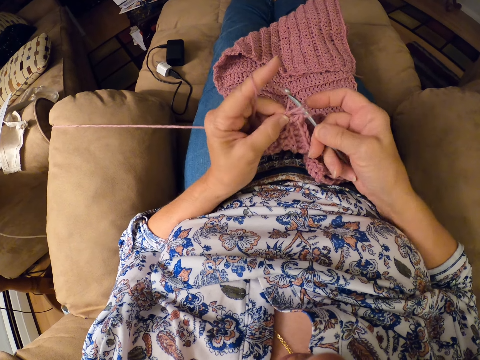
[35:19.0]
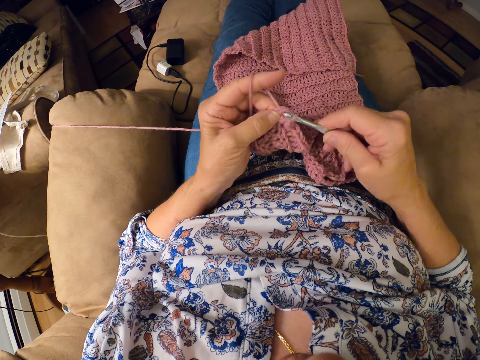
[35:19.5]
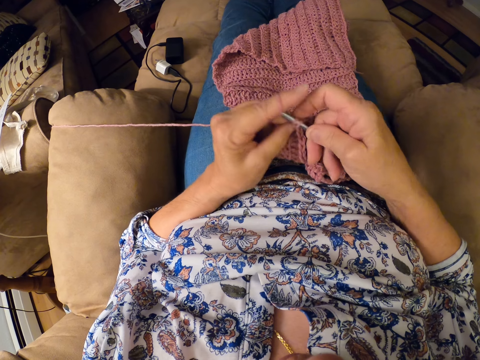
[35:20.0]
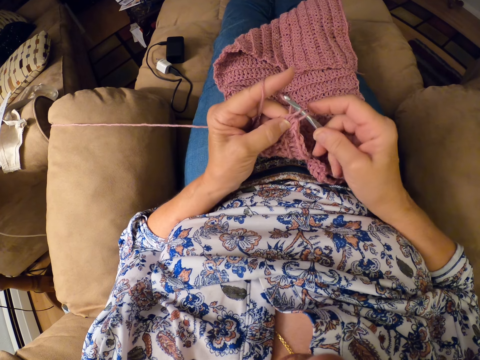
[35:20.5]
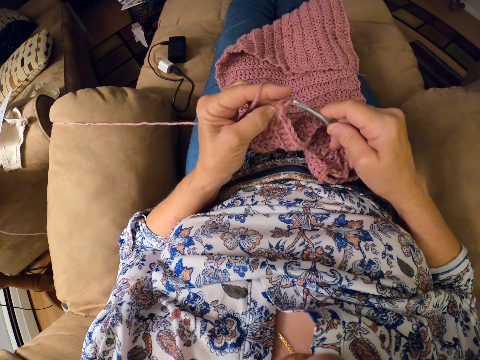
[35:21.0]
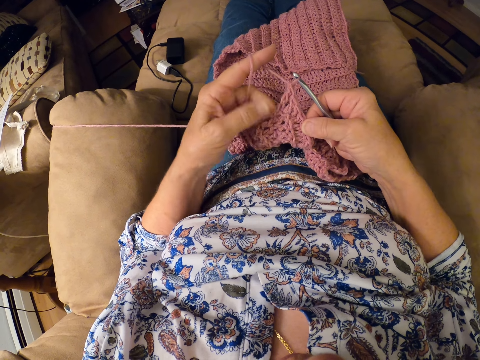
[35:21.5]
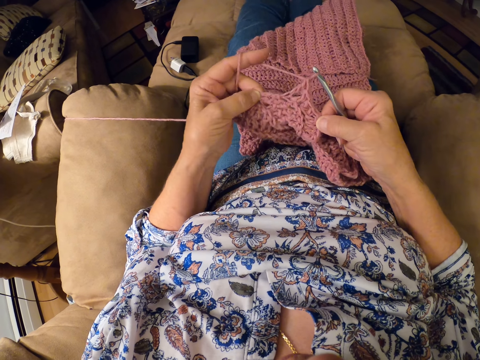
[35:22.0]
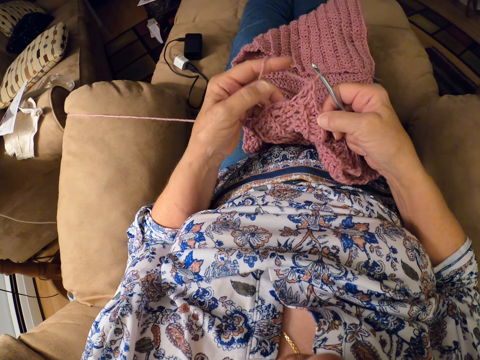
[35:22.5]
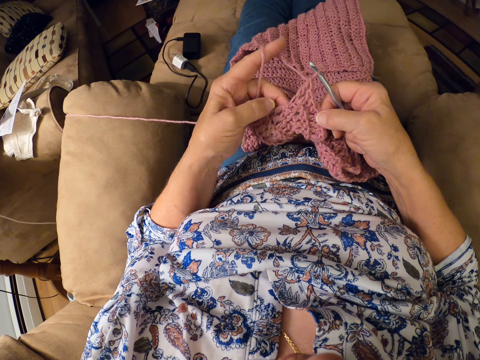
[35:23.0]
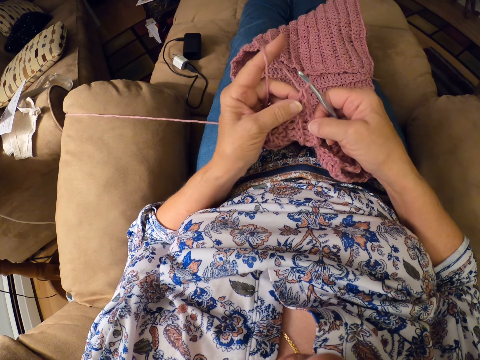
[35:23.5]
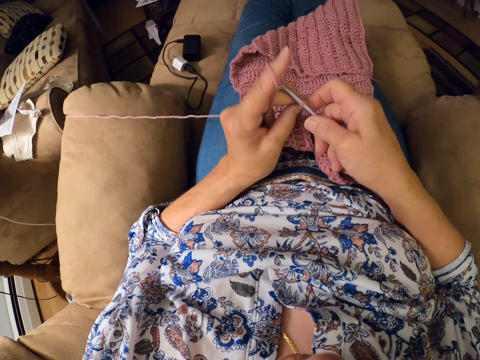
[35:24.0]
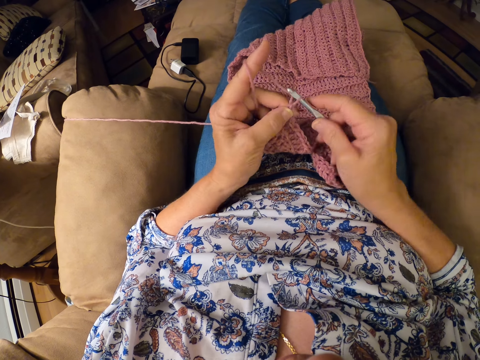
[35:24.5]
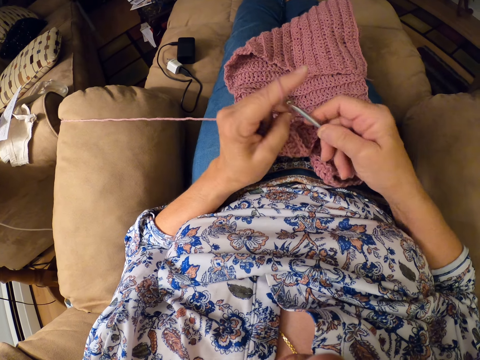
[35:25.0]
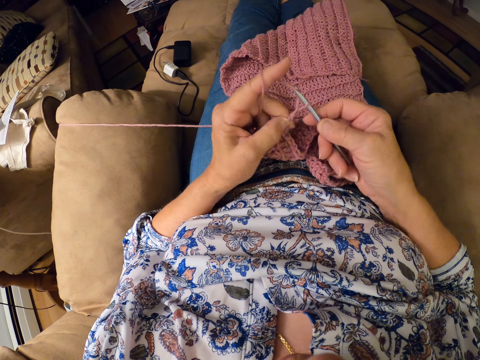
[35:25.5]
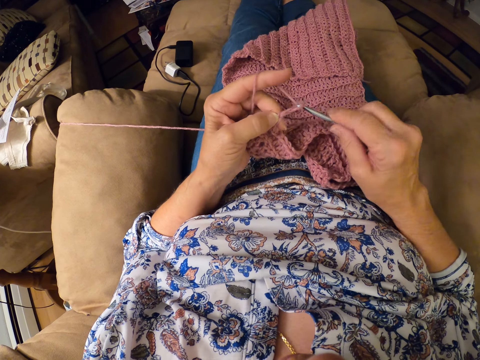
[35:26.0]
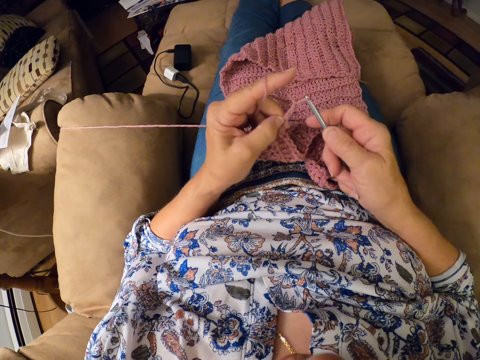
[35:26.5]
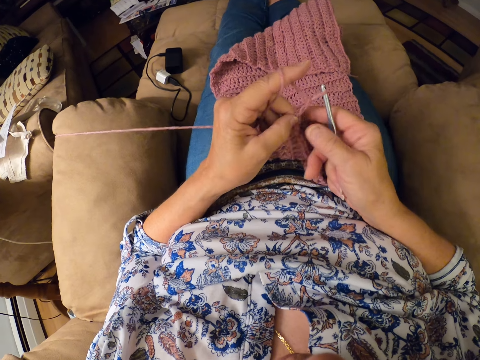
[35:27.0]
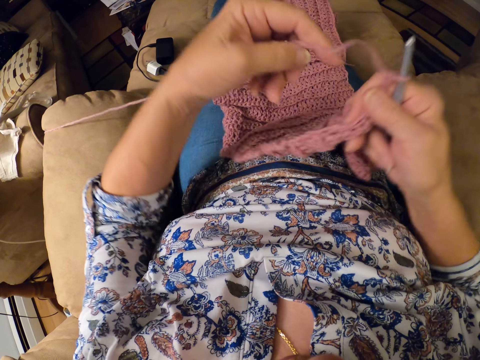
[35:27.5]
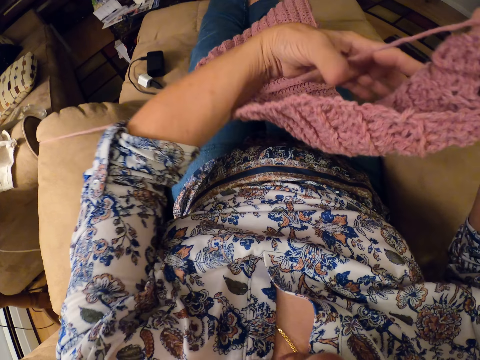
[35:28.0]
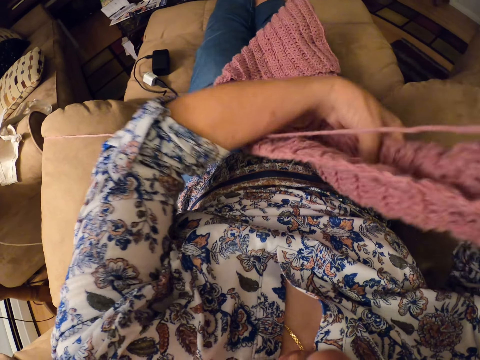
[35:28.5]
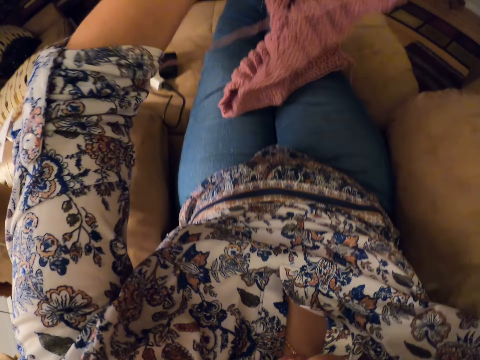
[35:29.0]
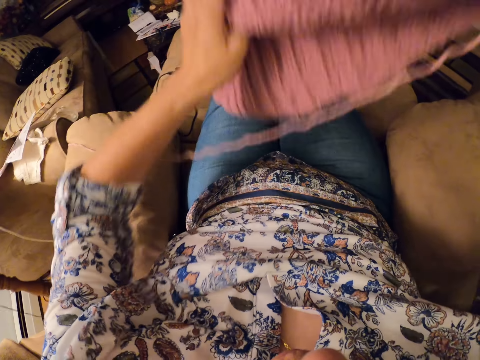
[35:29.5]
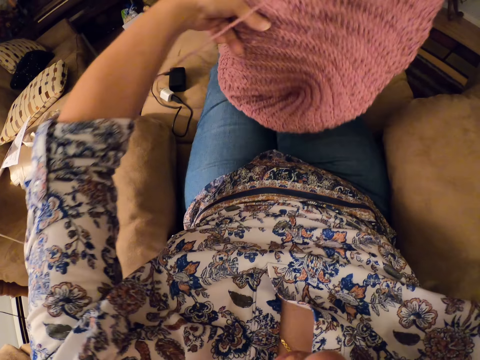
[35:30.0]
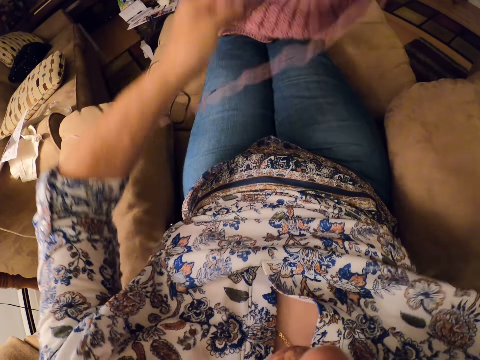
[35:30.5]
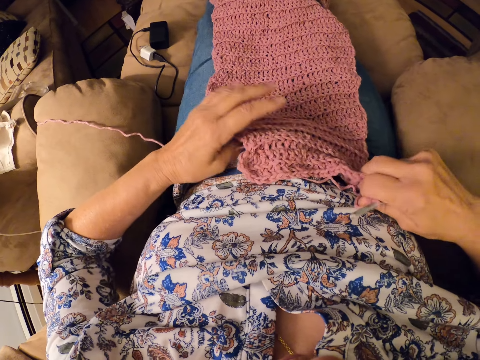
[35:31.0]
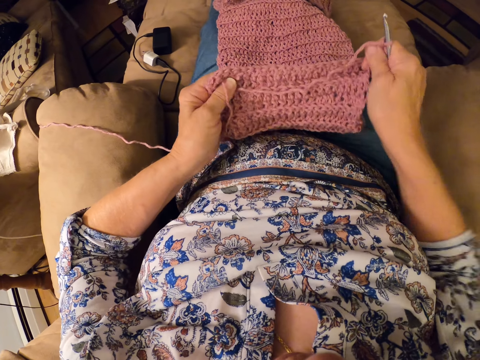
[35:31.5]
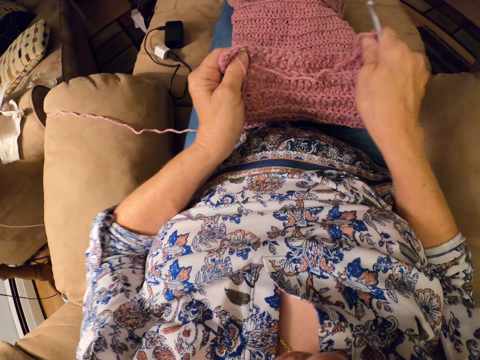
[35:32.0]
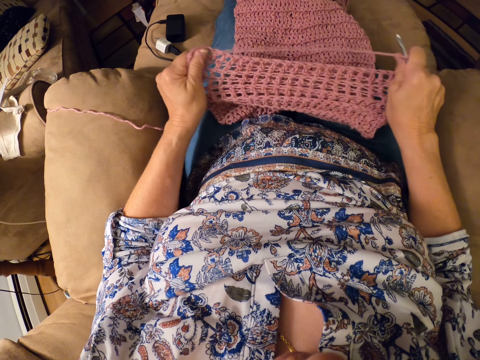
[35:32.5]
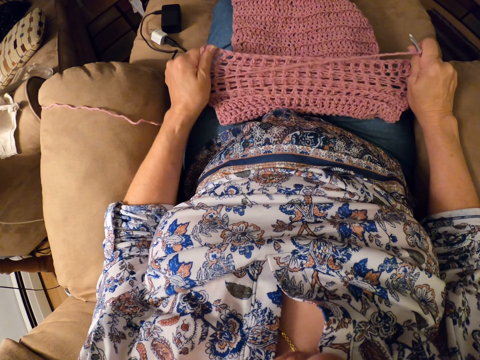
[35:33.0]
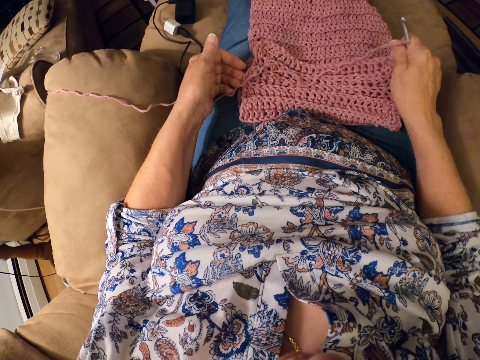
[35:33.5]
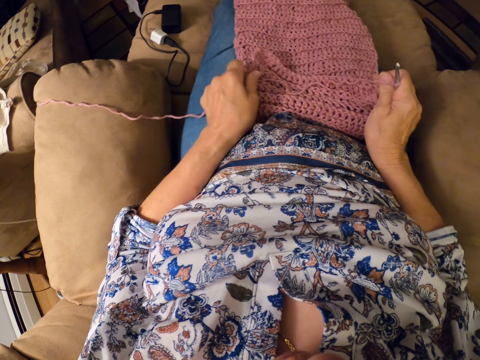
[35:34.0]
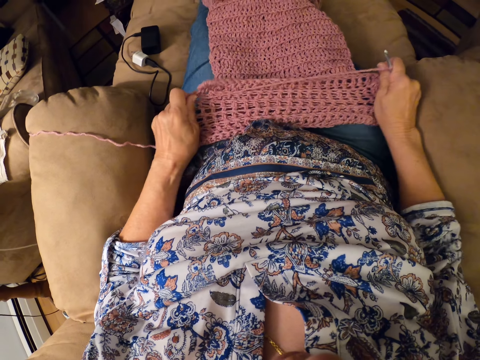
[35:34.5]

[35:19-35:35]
The camera wearer inspects the crochet with both hands. They stretch the knitted fabric. They continue crocheting the yarn with the crocheting hook. They adjust the crochet with both hands. They stretch the crochet with both hands.

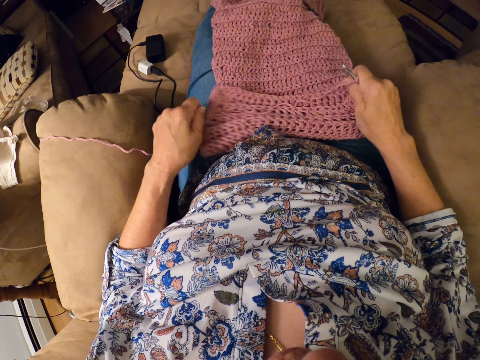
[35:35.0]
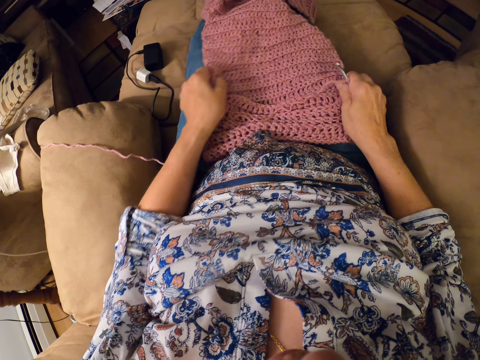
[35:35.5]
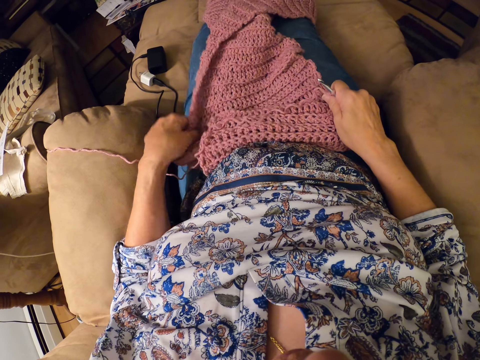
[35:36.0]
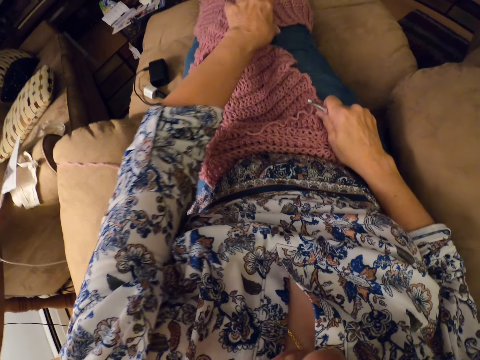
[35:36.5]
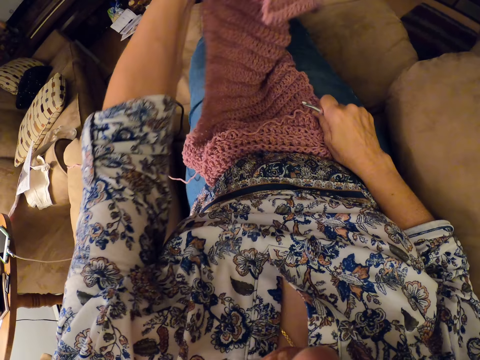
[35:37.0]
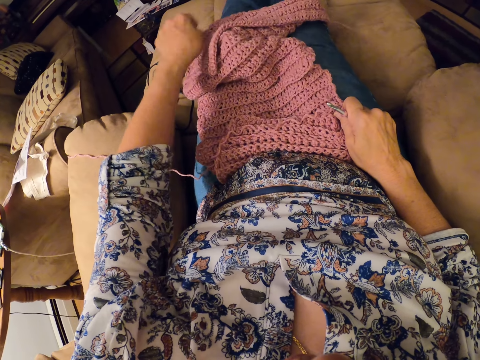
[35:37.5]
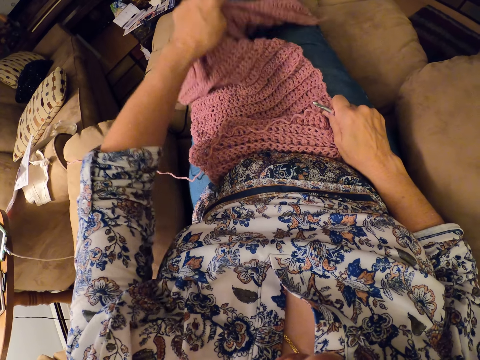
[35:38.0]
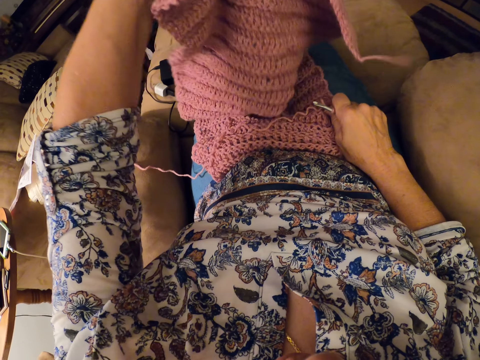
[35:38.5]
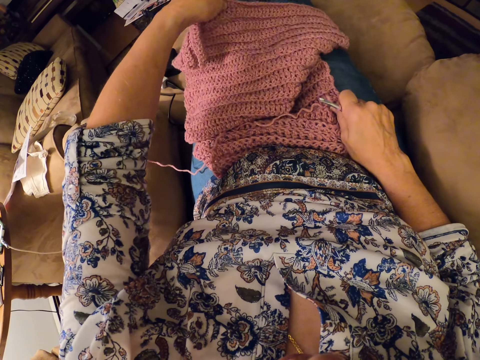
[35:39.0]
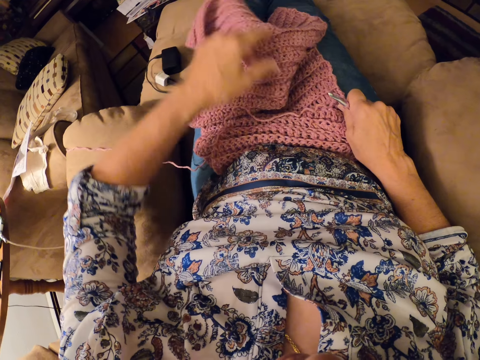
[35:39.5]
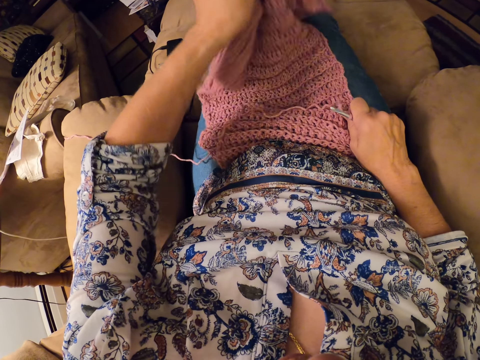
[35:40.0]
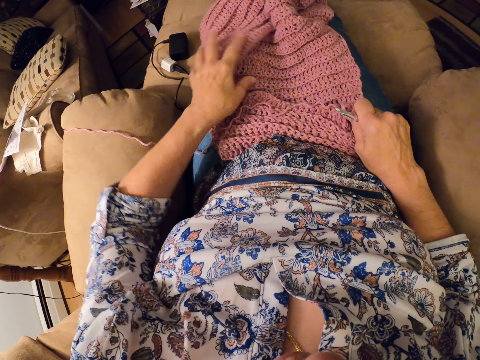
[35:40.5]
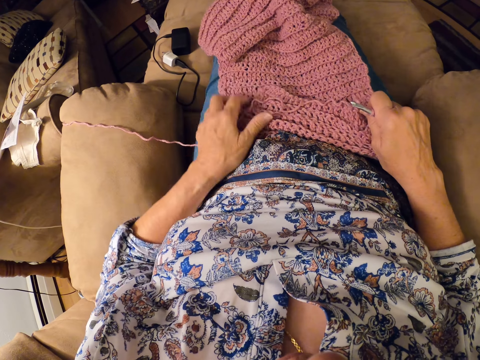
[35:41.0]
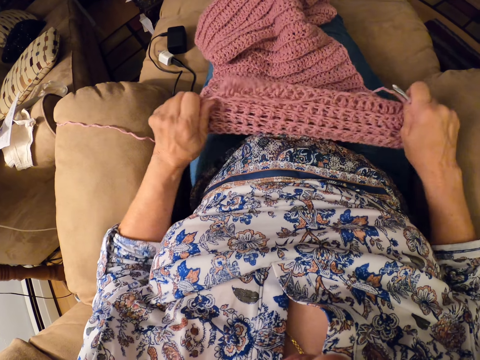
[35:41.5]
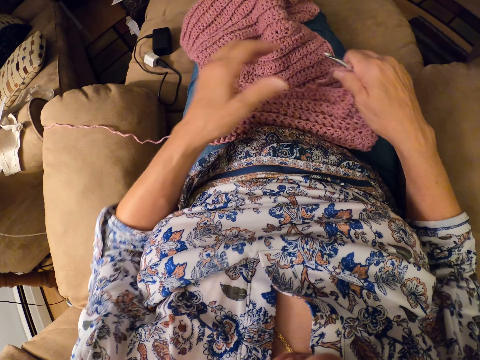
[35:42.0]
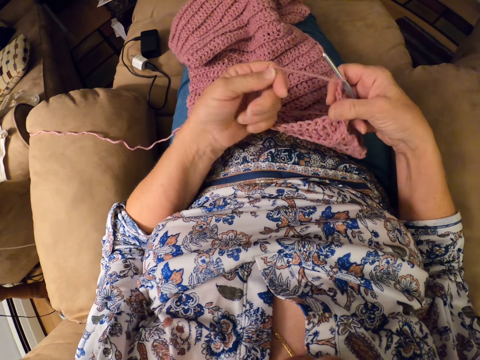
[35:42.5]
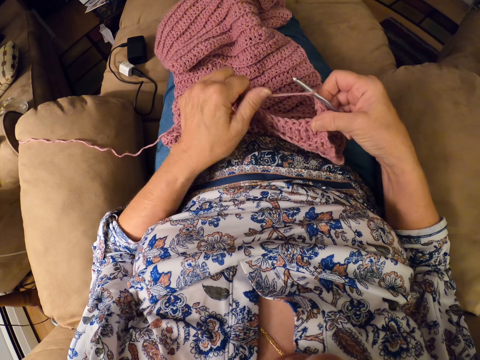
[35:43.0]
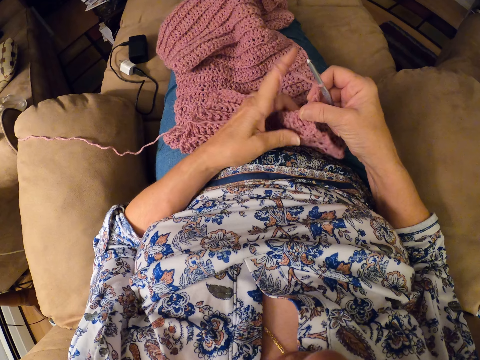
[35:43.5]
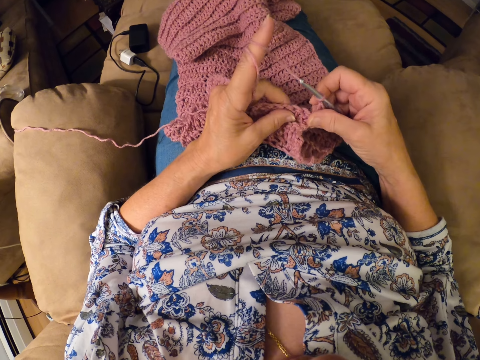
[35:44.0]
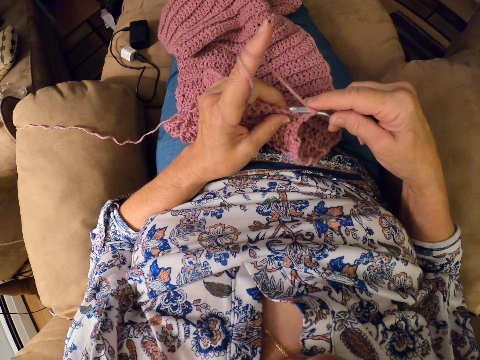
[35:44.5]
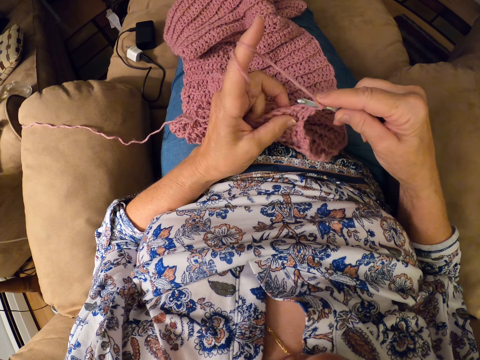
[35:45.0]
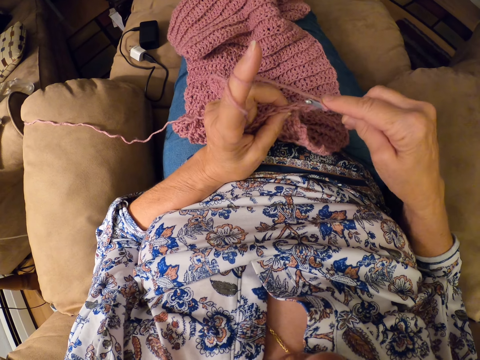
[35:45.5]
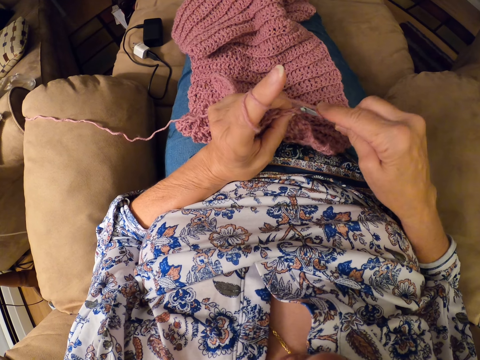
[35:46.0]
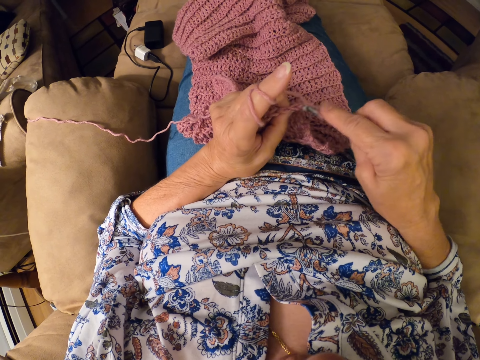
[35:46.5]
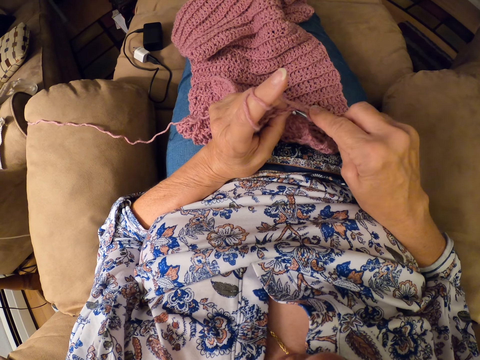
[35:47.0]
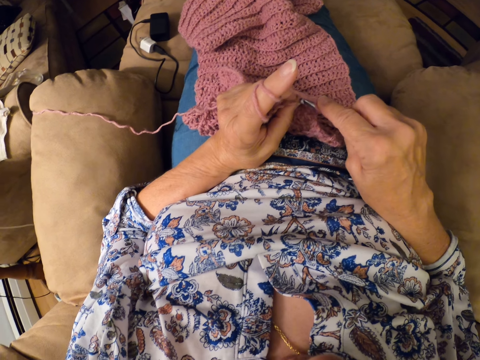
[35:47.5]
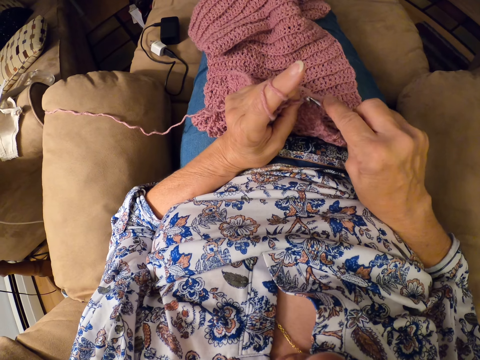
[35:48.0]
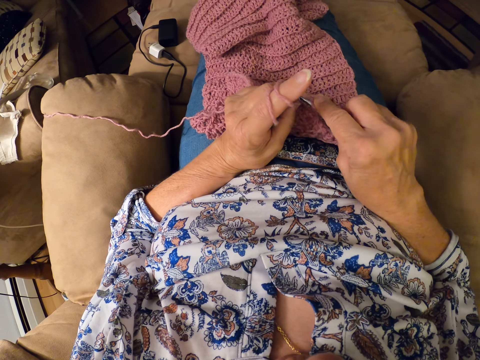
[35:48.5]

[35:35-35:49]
The camera wearer pulls the crochet with her left hand. She adjusts the crochet with her left hand. She stretches the crochet with both hands. She loops the yarn around the left hand index finger. She holds the fabric into position. She continues crocheting the yarn with the crocheting hook.
